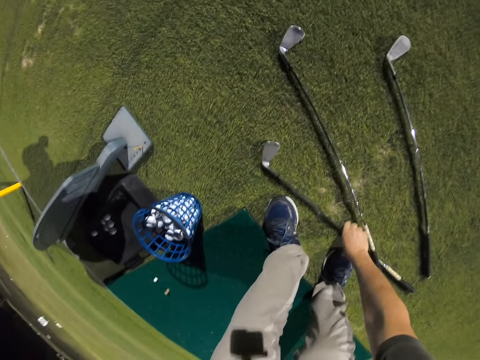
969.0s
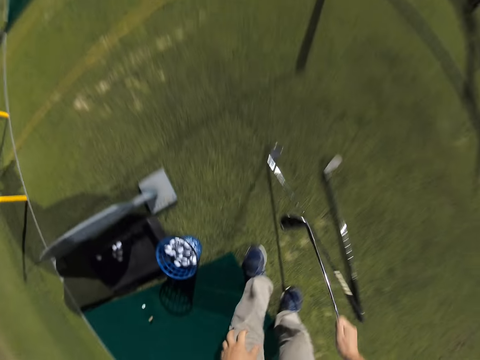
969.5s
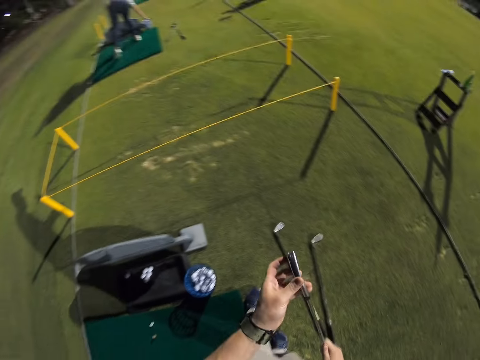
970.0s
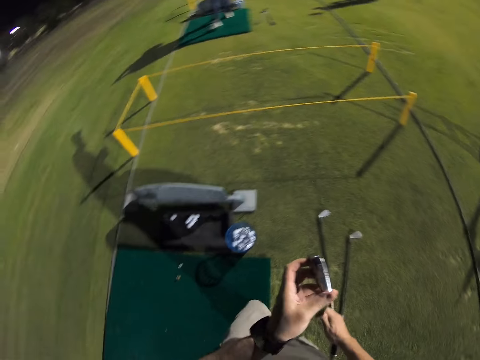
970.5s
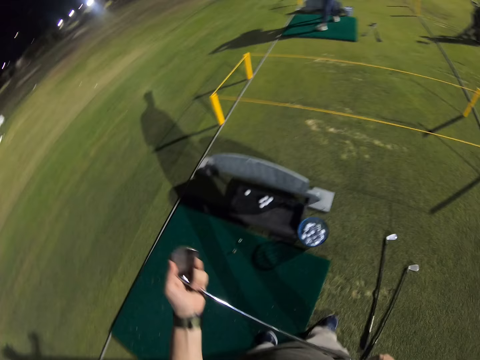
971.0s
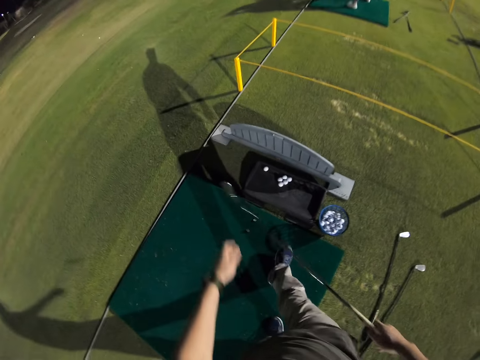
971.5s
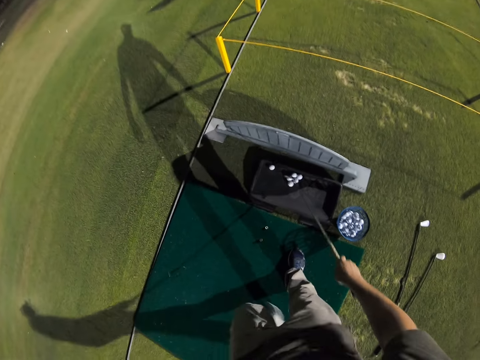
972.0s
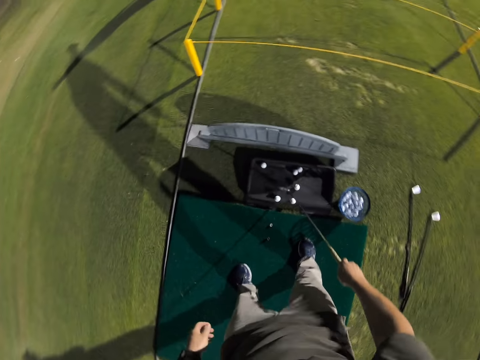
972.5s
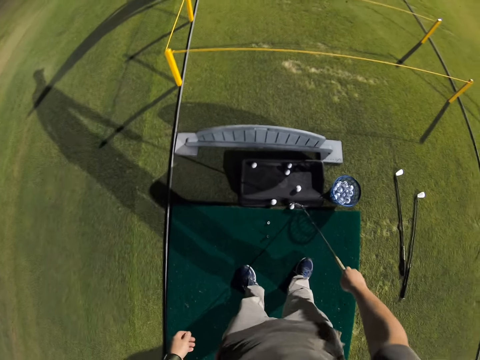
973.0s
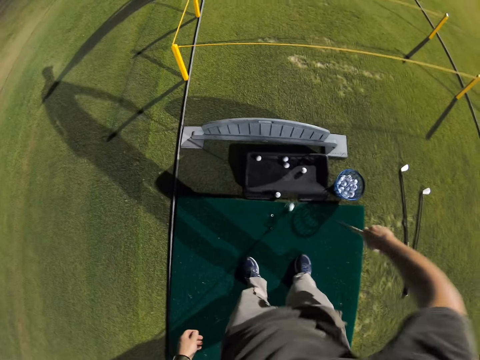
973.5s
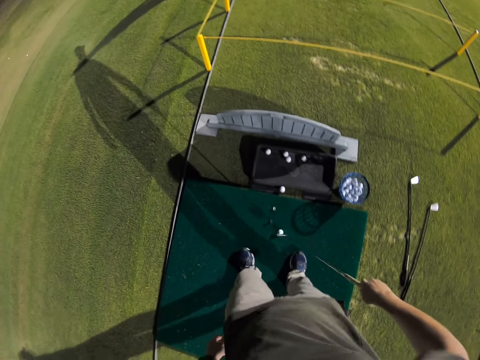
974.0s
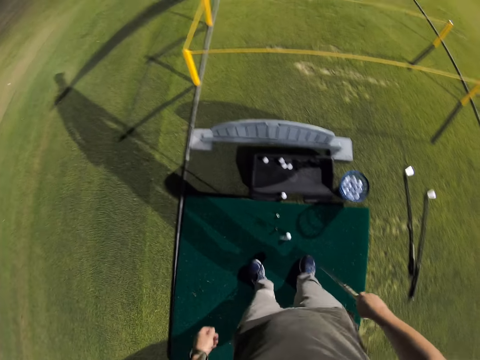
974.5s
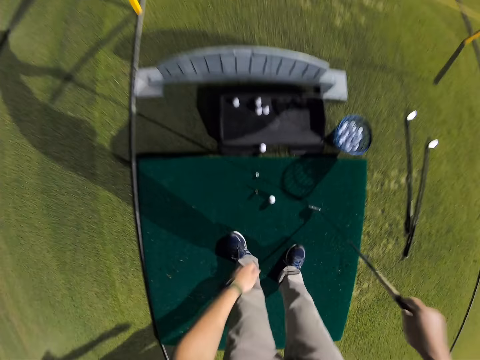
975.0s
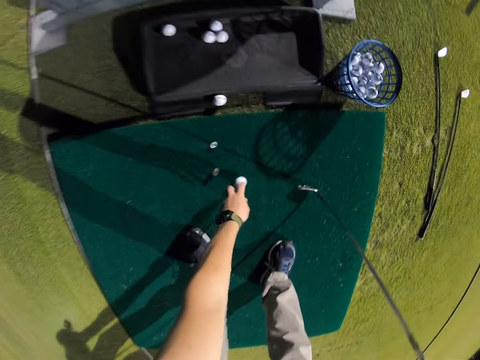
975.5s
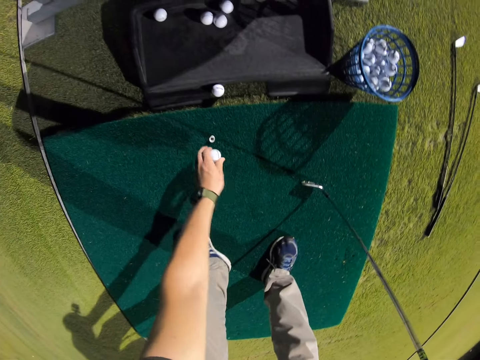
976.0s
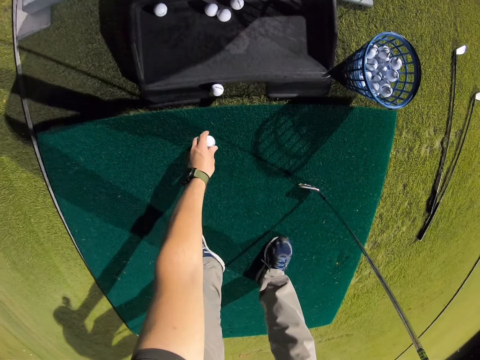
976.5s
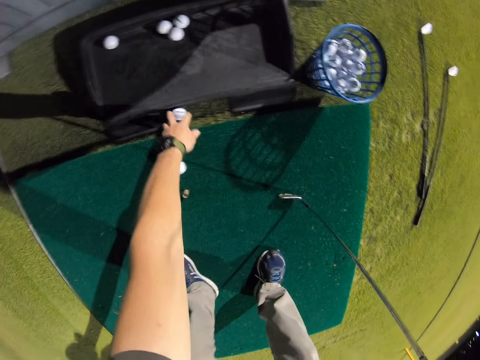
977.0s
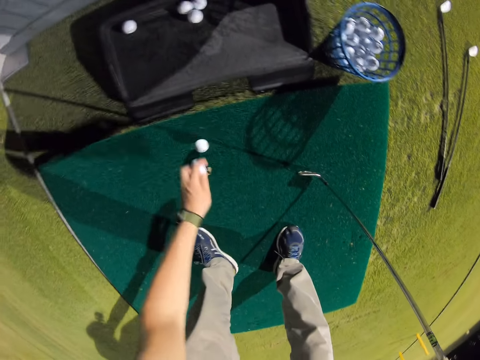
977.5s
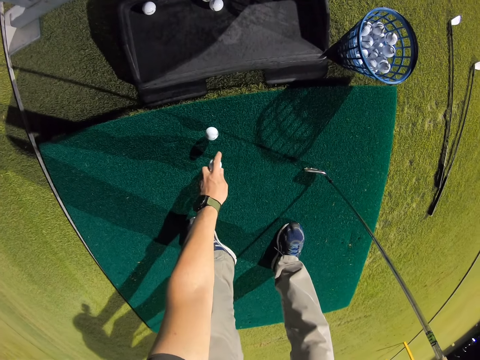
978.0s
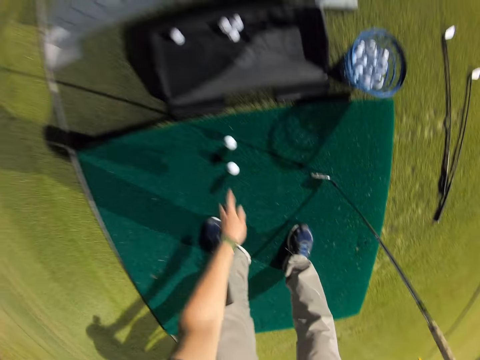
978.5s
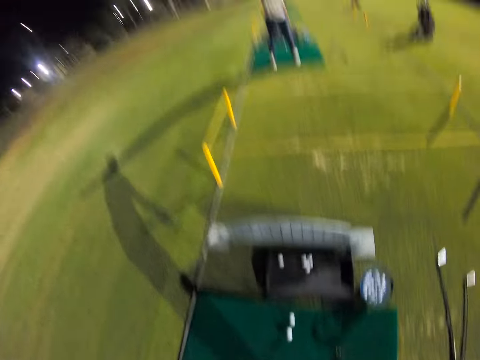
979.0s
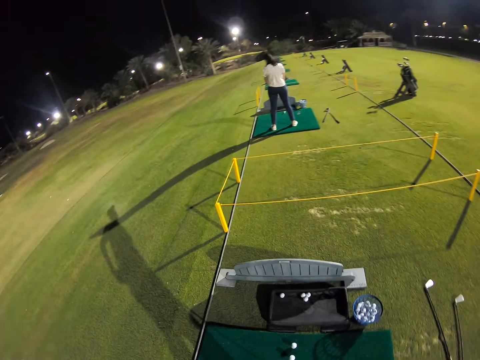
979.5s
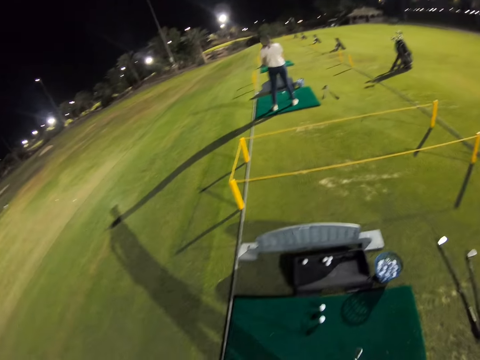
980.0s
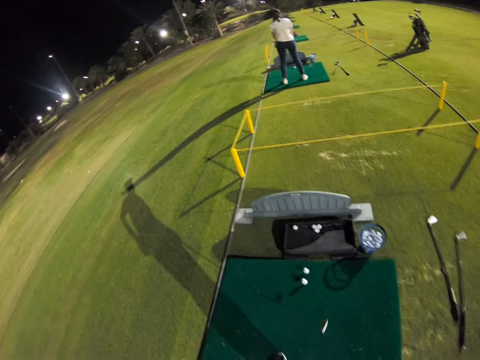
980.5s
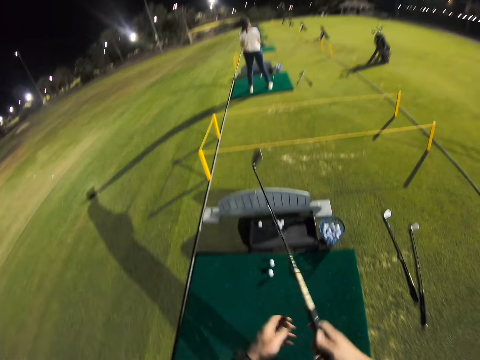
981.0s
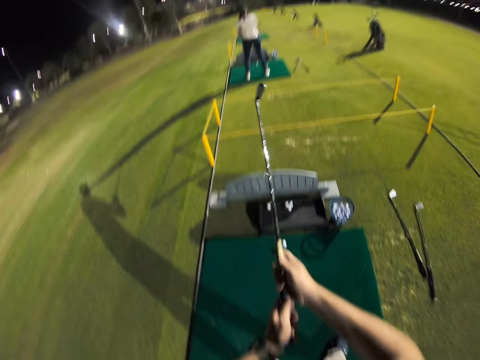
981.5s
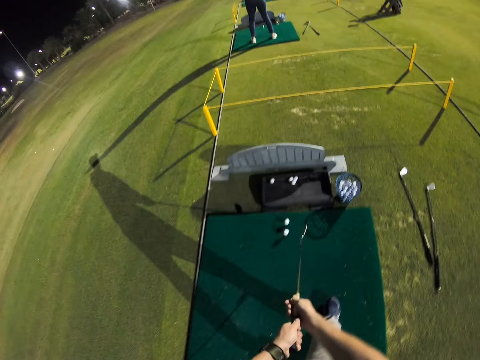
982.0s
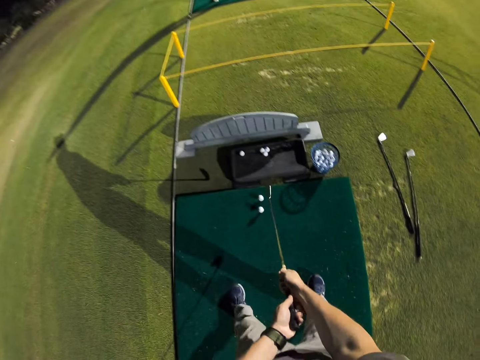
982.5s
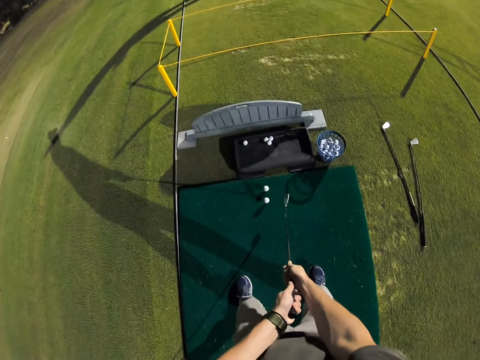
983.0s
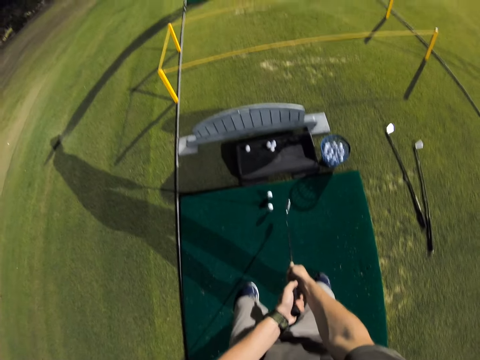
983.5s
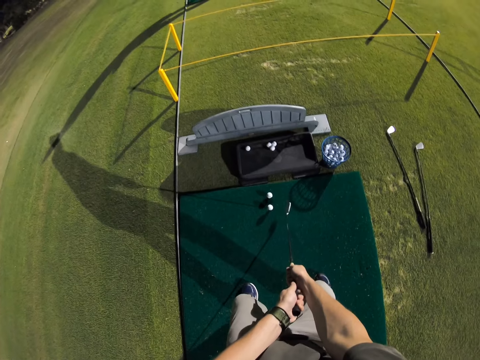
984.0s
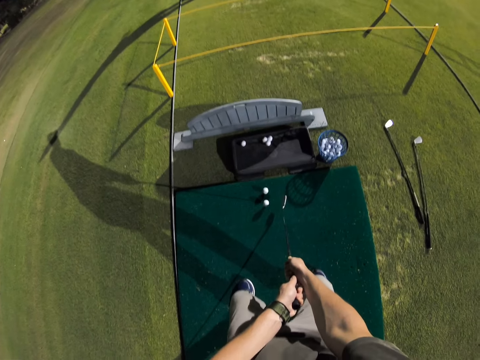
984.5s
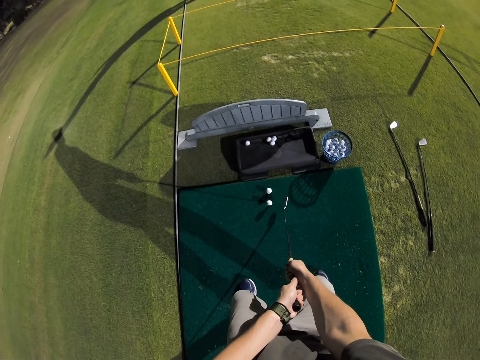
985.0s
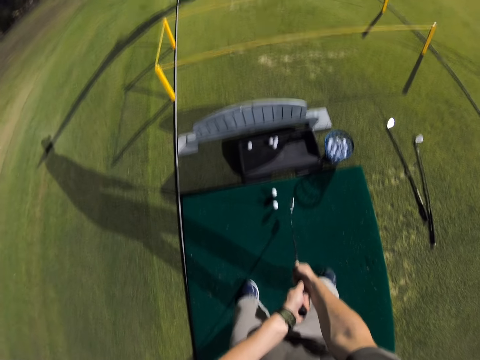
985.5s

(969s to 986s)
The camera wearer throws the hockey stick down. They take the hockey stick. They move around. They pull the hockey ball using the hockey stick. They pick up the ball, arrange the hockey balls and put down the ball. They lift the hockey stick, lower the hockey stick and squat down.

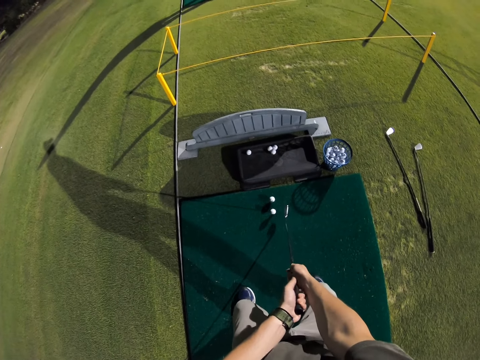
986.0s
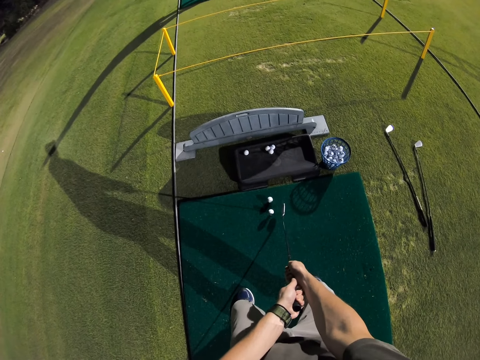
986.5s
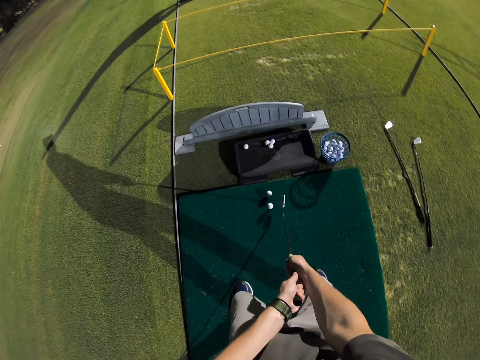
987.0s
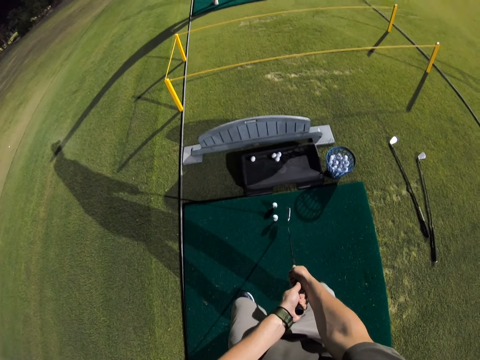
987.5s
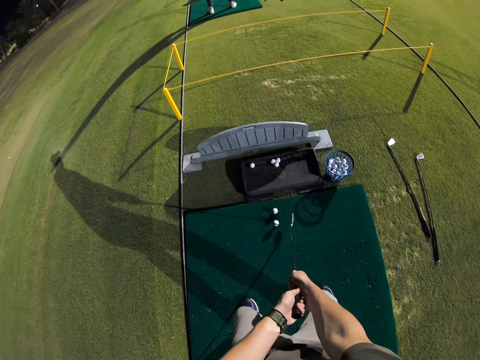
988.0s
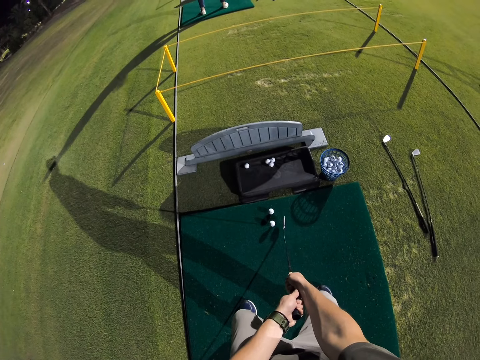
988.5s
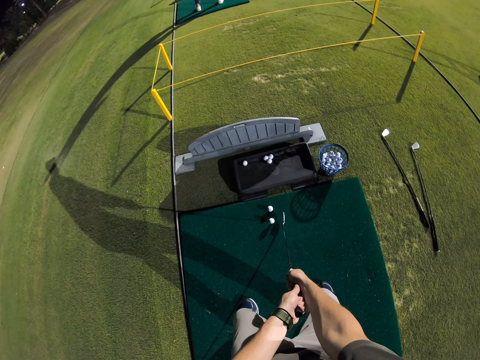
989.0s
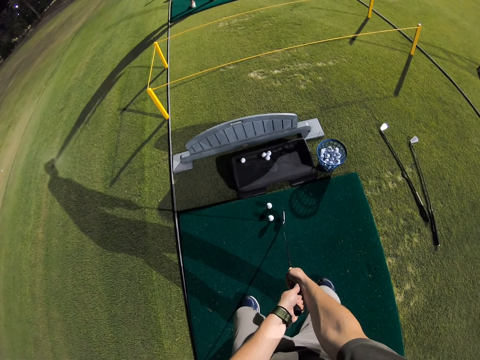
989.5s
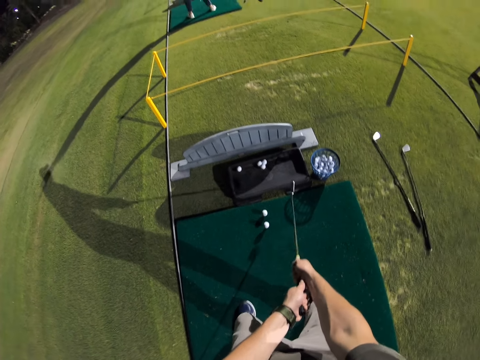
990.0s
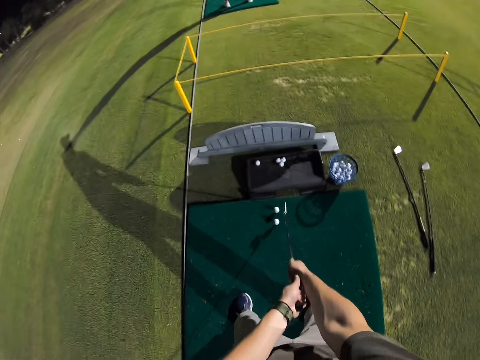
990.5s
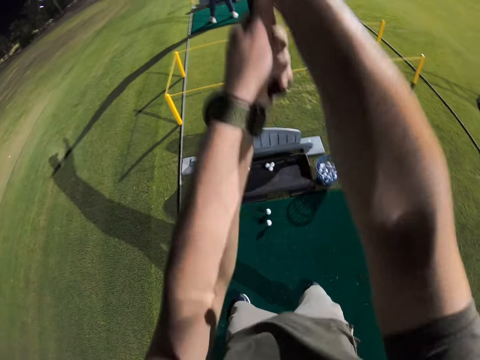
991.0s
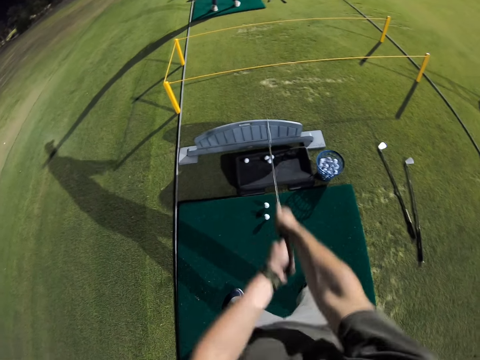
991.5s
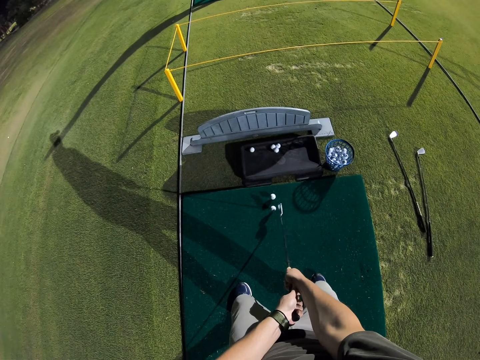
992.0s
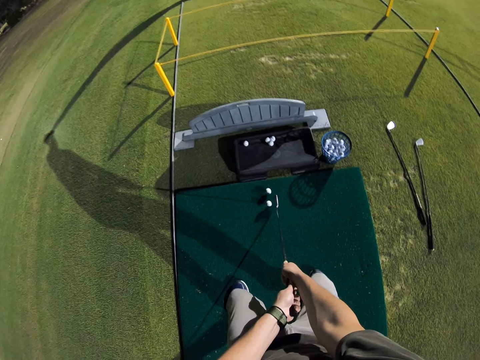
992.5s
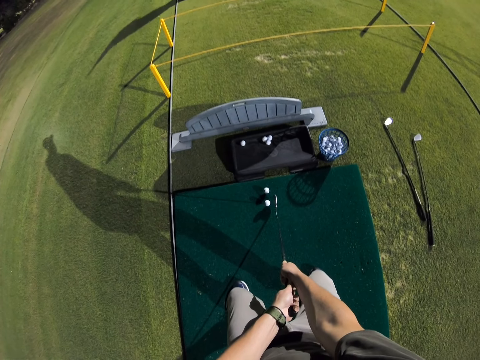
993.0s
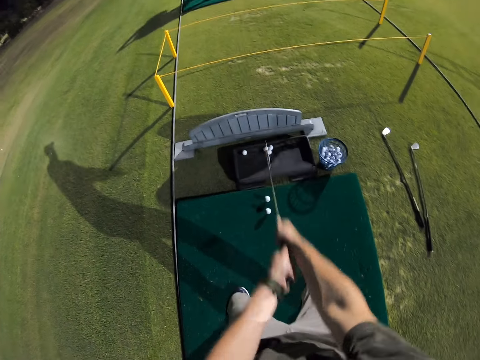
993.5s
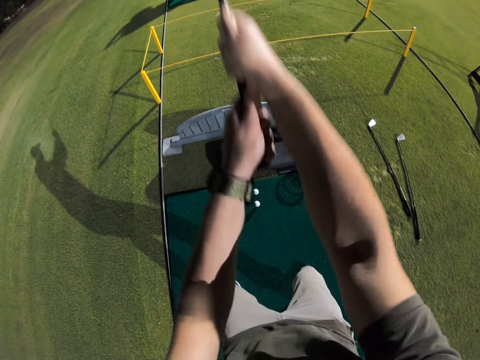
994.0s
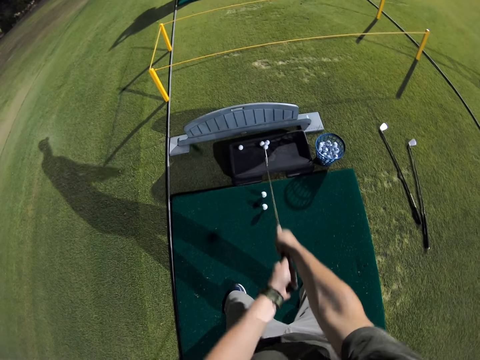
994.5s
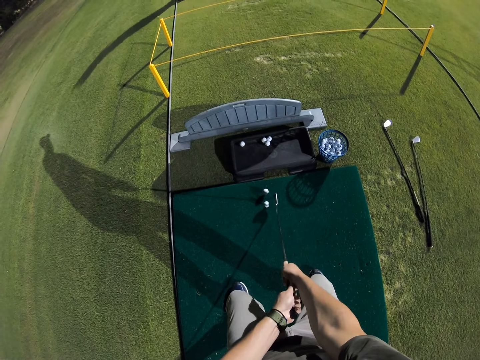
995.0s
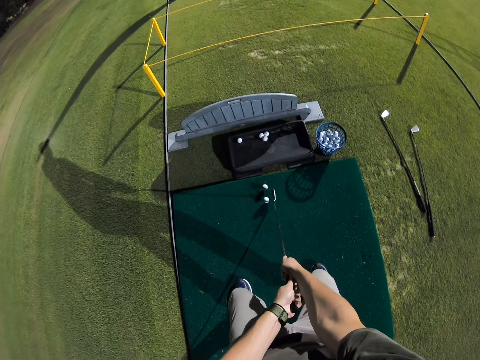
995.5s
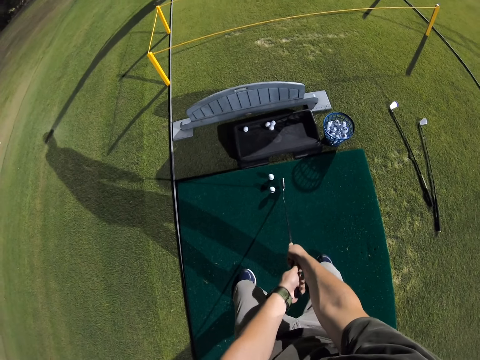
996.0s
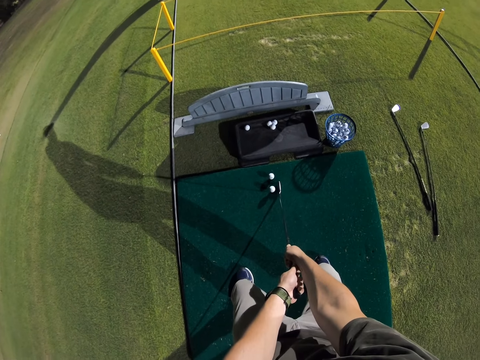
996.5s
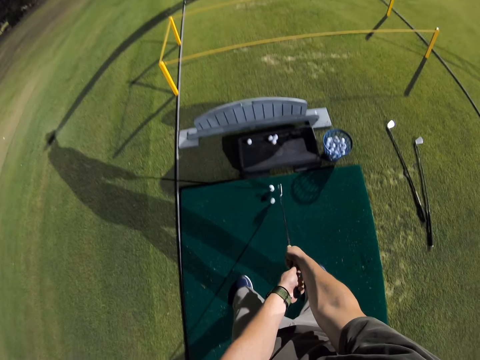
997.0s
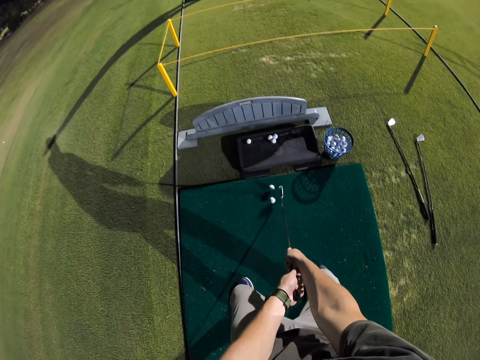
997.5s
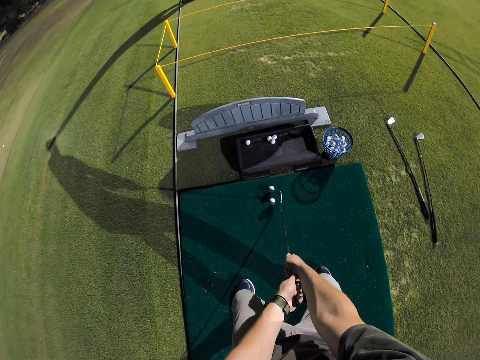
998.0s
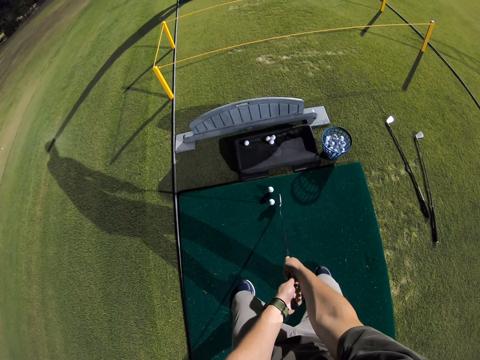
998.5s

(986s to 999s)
The camera wearer positions the ball. They swing the hockey stick. They swing it again.
